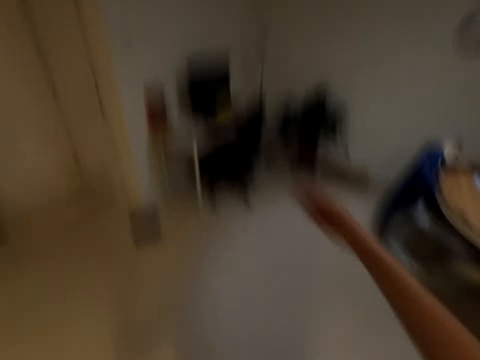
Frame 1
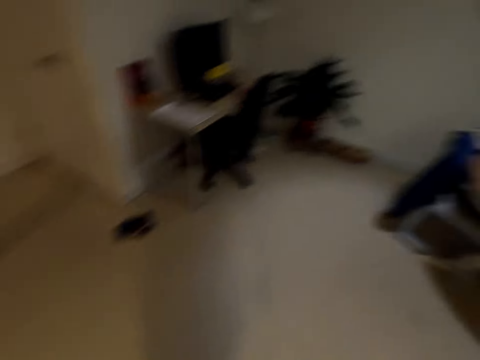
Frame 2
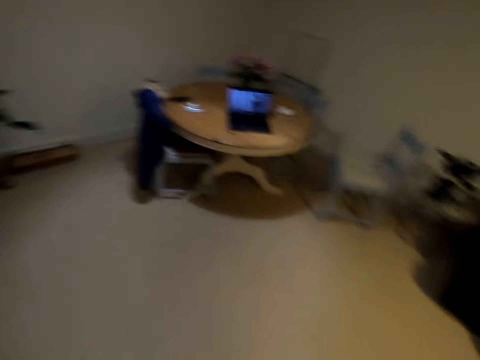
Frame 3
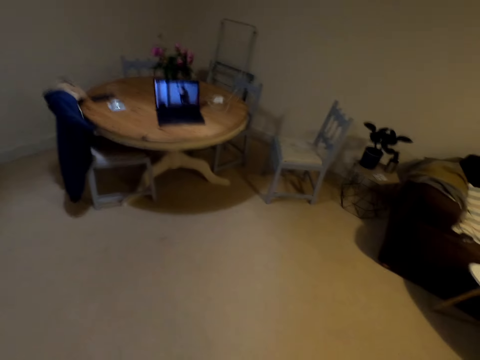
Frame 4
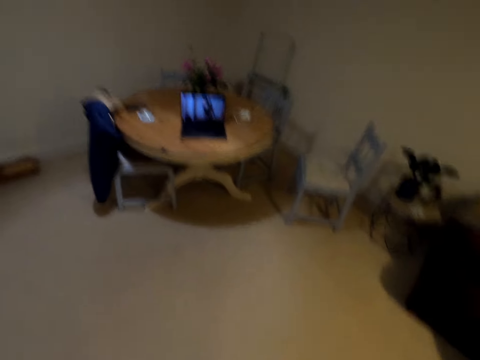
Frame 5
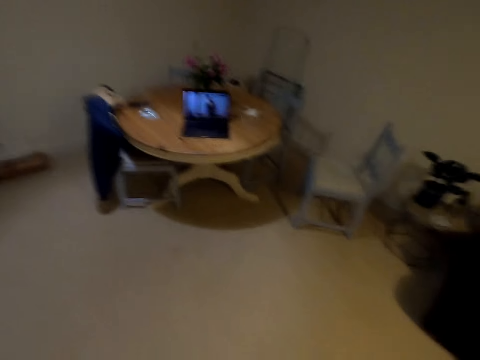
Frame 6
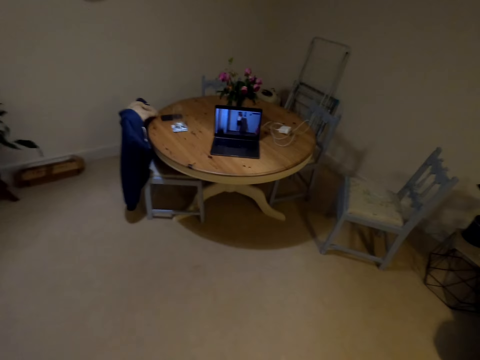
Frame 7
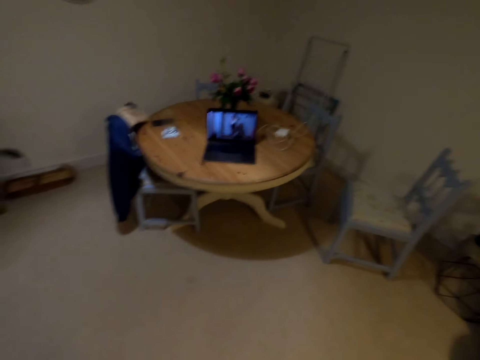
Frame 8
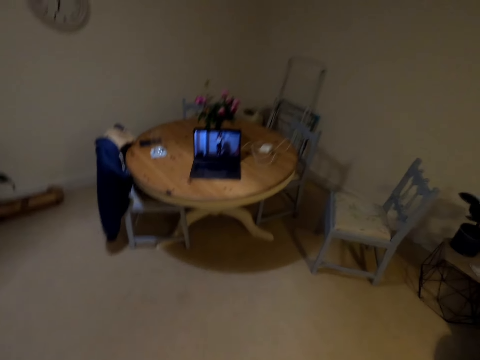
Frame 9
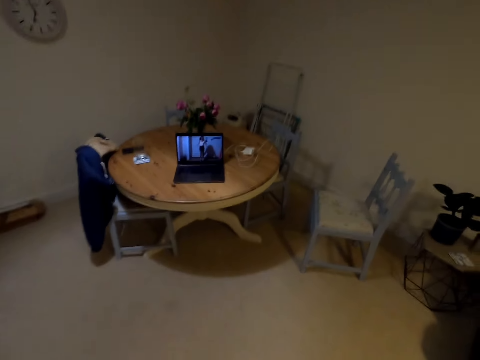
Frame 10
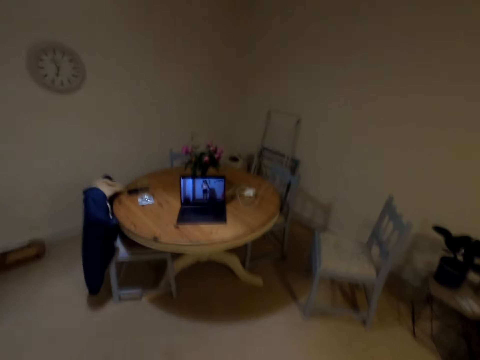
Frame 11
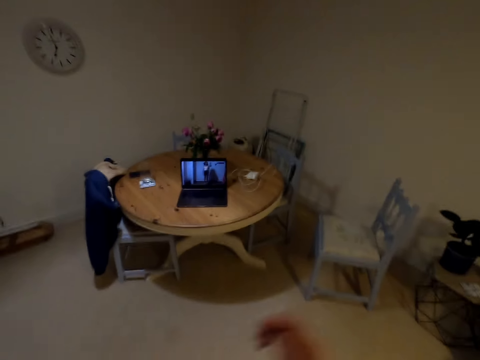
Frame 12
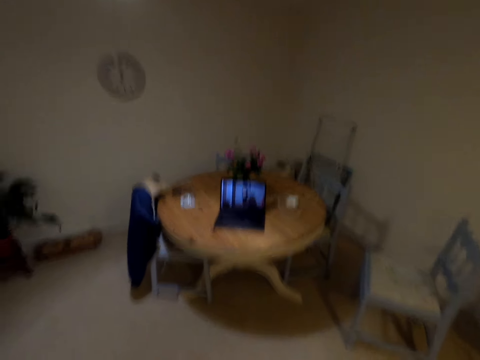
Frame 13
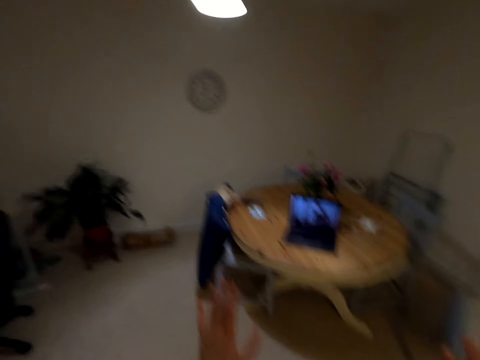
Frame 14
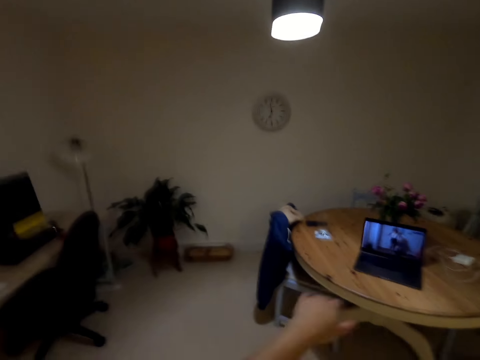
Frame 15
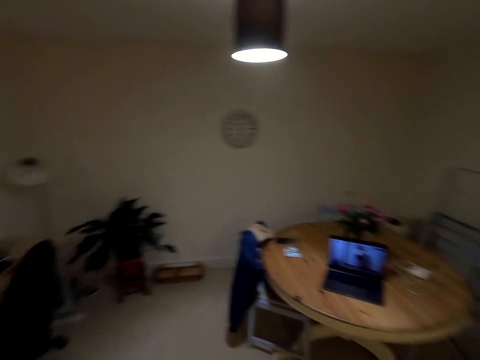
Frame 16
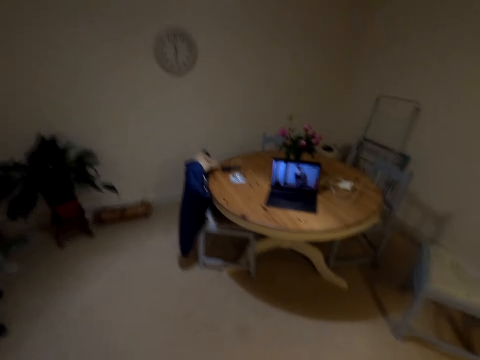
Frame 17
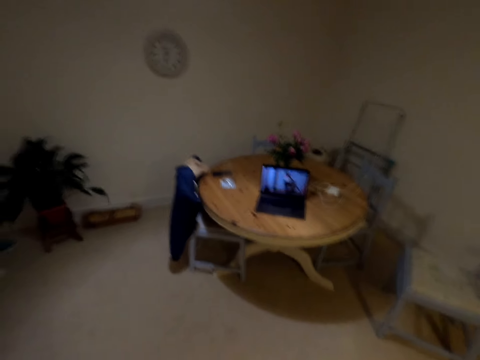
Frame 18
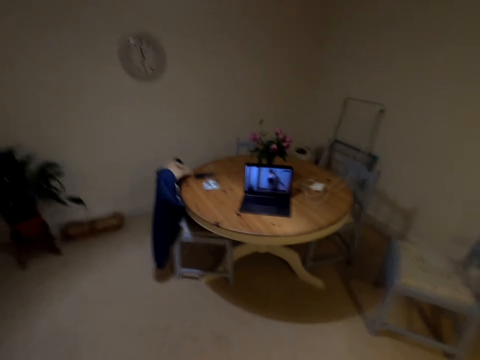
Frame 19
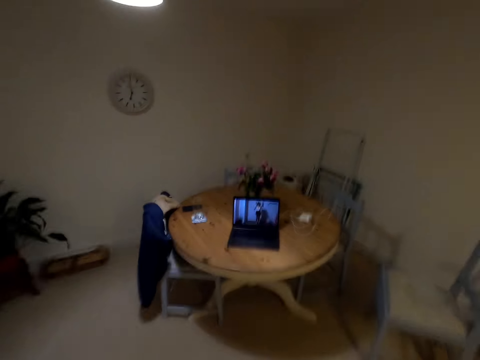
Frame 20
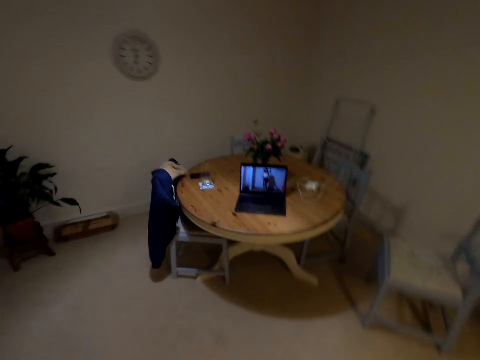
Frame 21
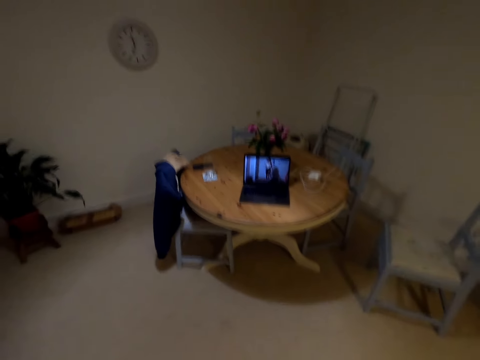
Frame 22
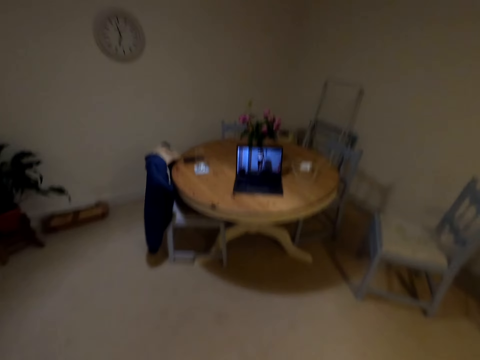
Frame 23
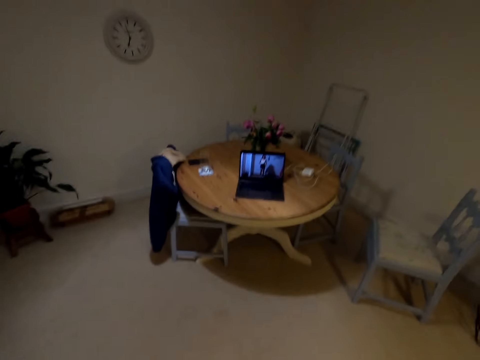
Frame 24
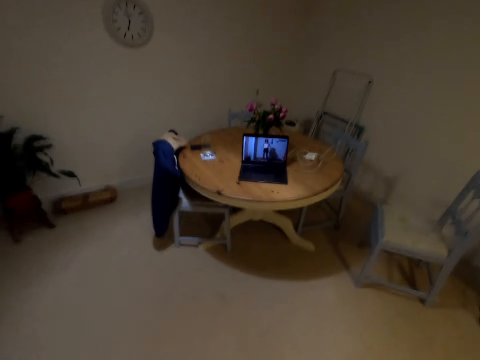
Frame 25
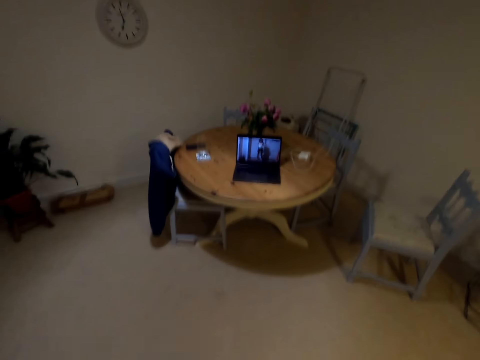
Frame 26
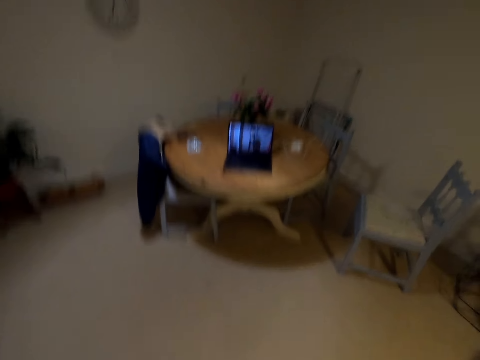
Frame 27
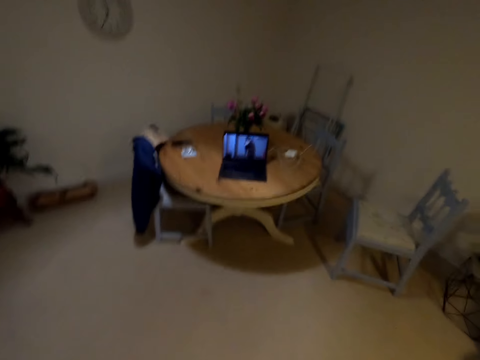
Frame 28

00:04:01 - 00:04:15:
The camera wearer stands at the center. They move to the left-right side. They jump around the room.

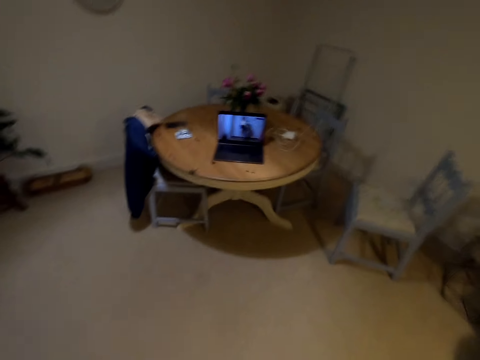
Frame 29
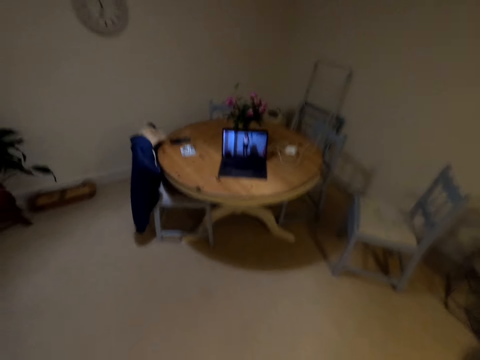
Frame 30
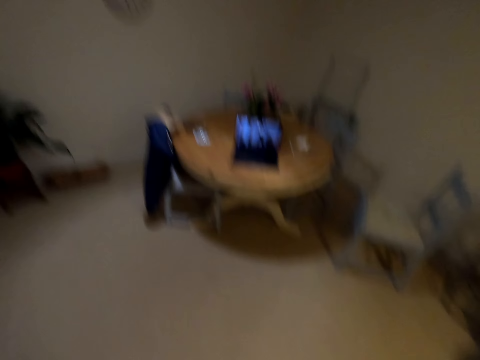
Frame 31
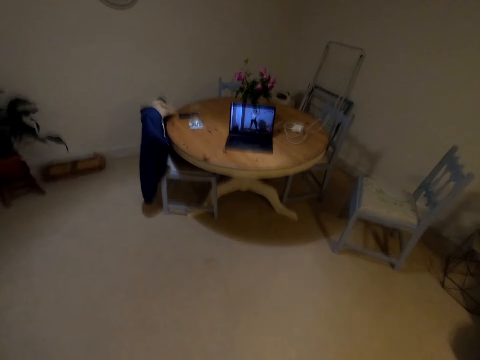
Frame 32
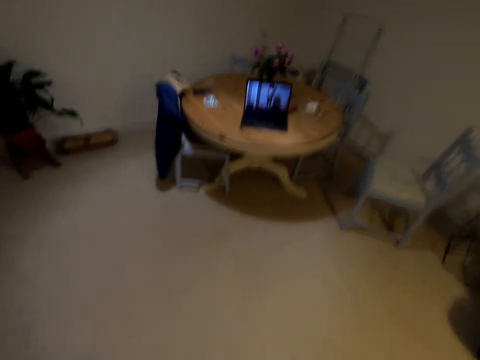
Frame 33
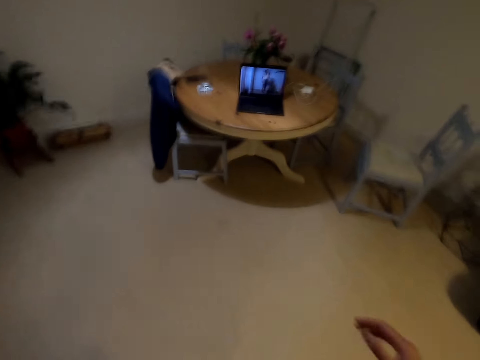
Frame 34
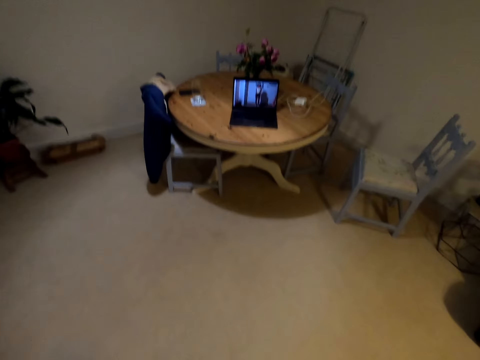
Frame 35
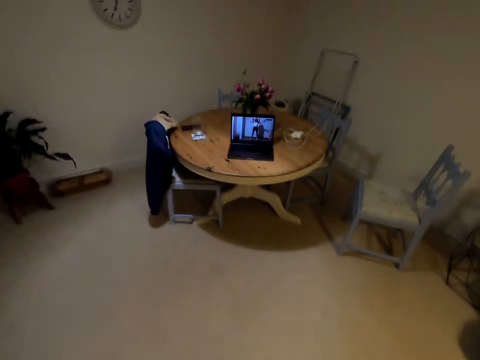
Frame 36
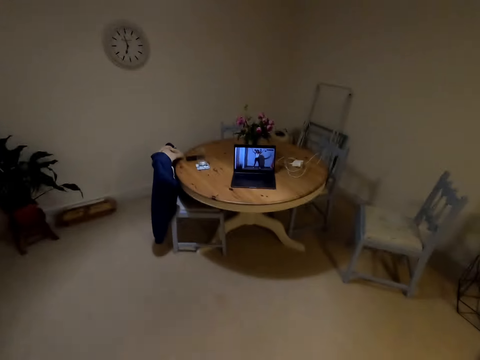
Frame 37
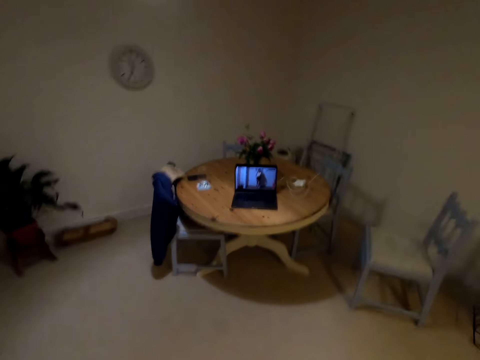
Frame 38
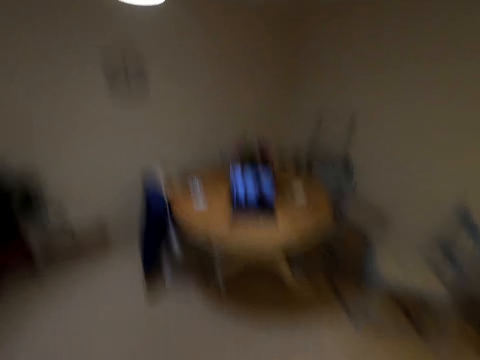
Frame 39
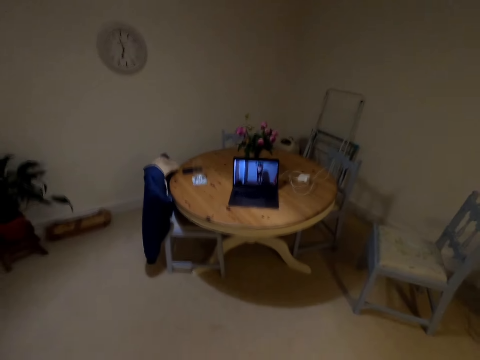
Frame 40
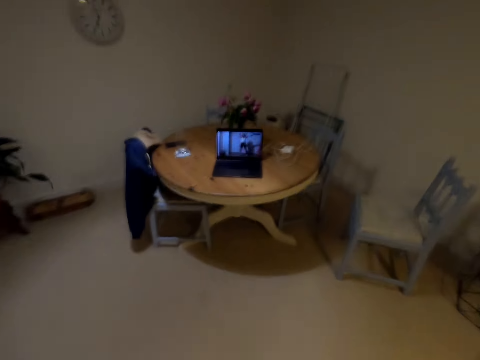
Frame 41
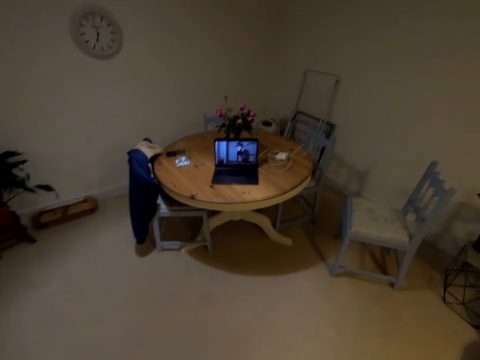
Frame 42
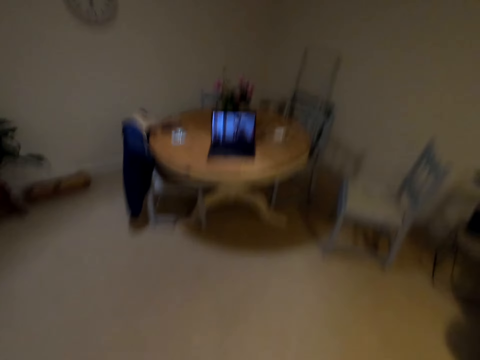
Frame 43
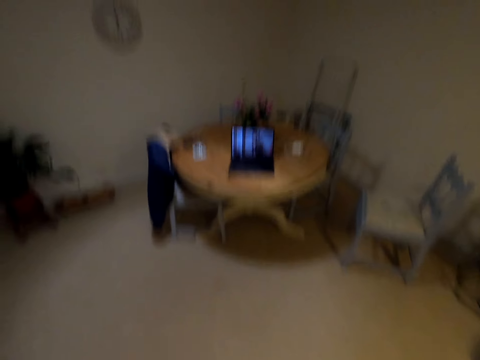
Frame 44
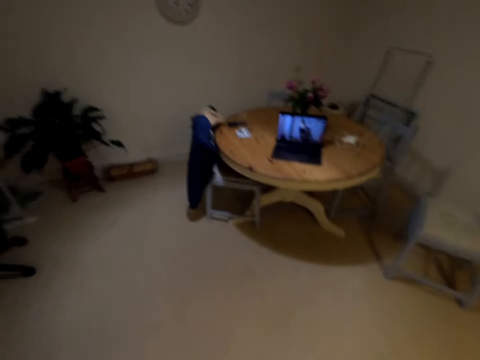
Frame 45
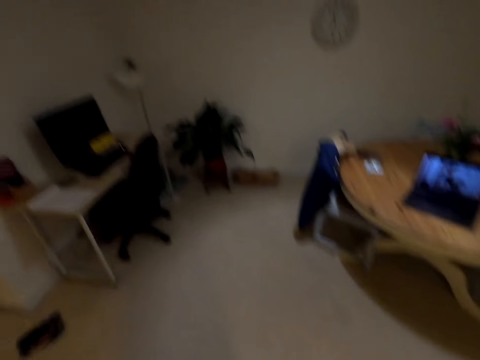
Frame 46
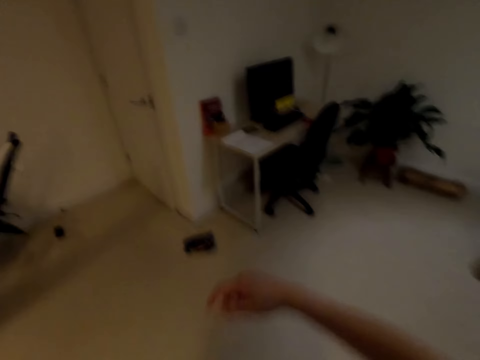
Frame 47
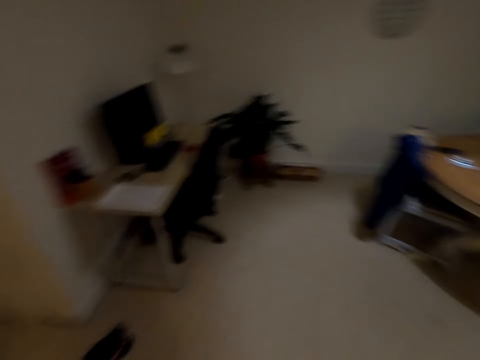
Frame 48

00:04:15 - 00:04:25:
The camera wearer moves to the left-right side.

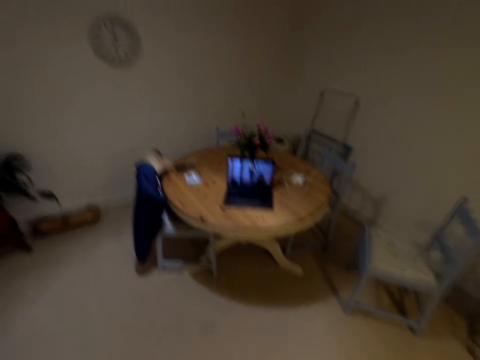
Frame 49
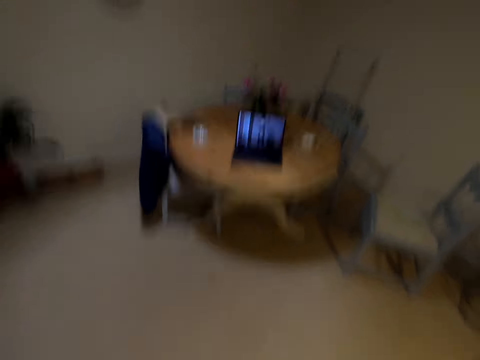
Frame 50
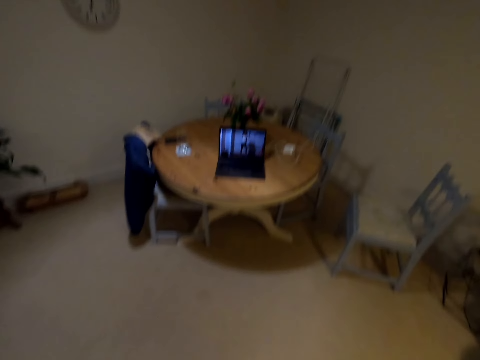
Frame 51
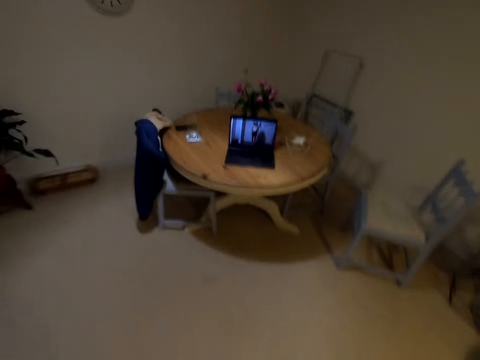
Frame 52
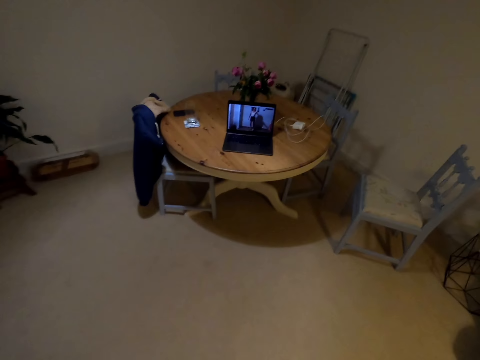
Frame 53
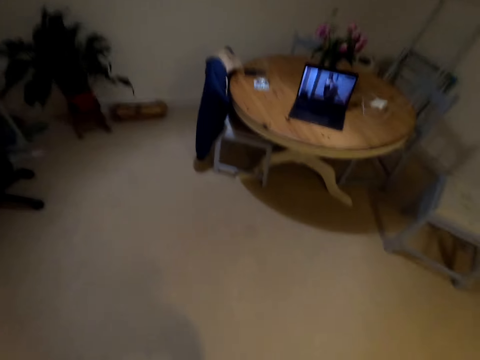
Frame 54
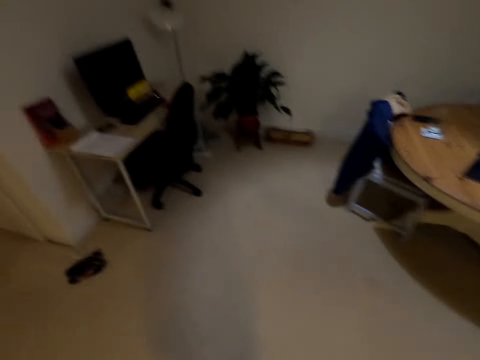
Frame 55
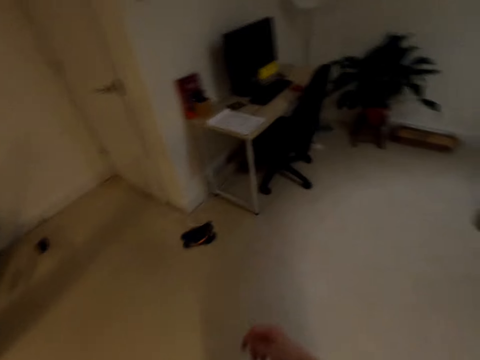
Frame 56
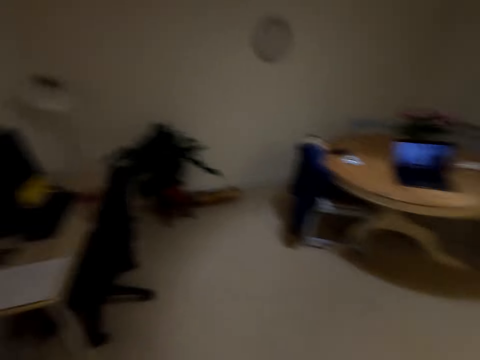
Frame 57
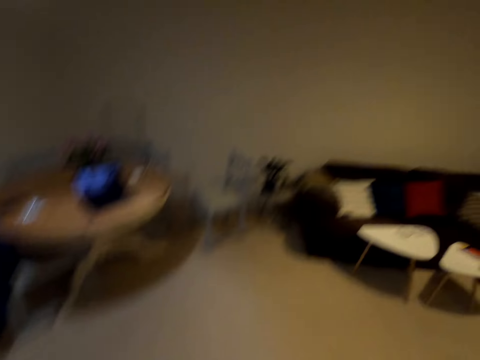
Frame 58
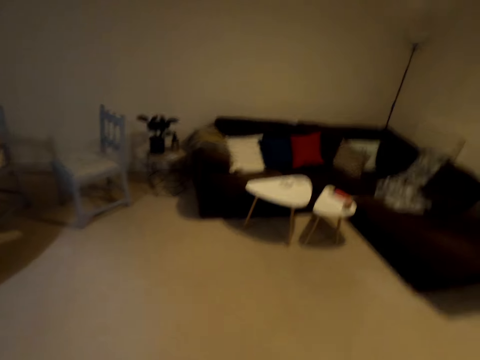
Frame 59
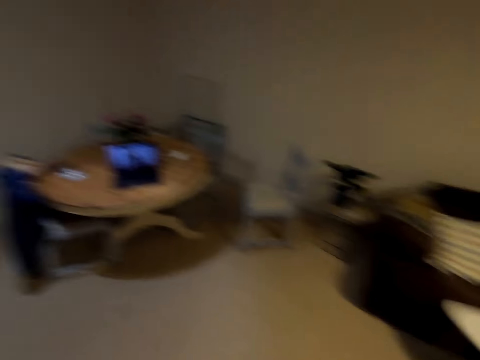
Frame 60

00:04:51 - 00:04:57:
The camera wearer moves their hand. They look around. They walk around the house.
